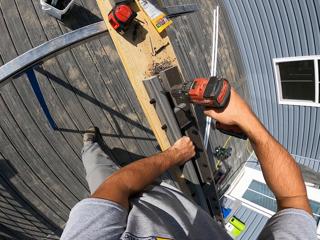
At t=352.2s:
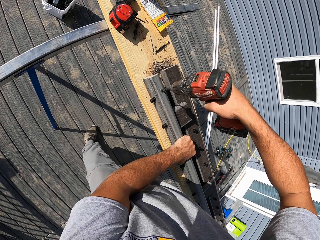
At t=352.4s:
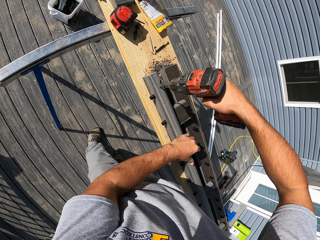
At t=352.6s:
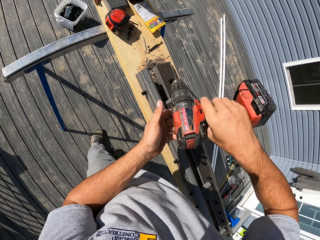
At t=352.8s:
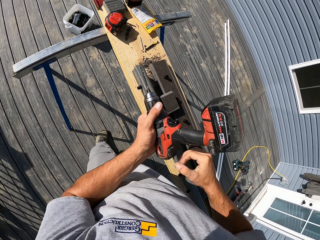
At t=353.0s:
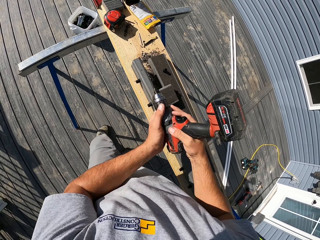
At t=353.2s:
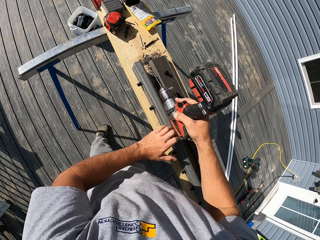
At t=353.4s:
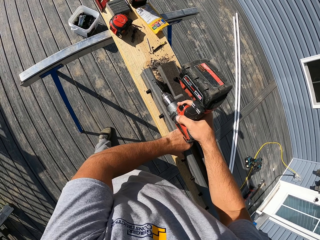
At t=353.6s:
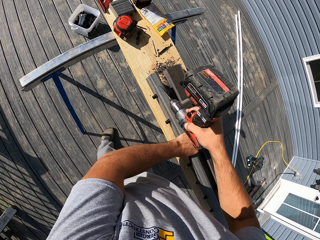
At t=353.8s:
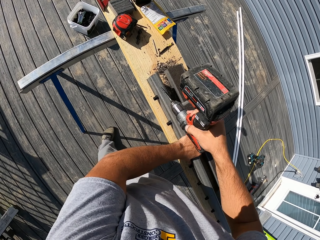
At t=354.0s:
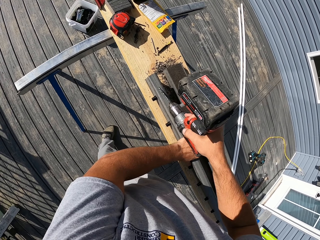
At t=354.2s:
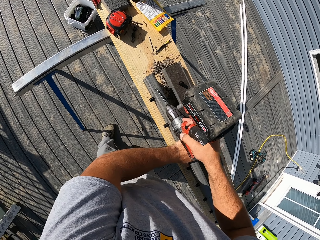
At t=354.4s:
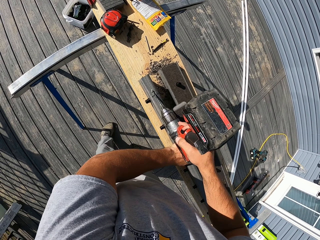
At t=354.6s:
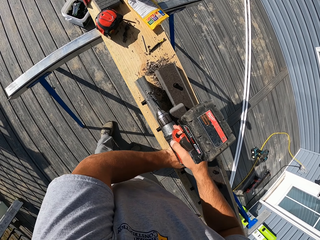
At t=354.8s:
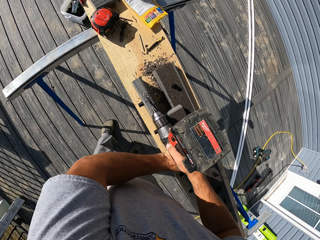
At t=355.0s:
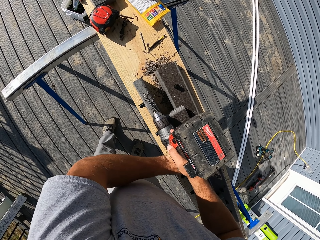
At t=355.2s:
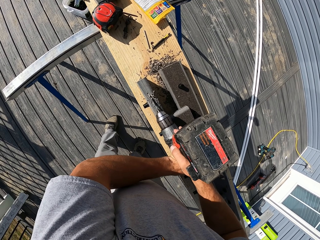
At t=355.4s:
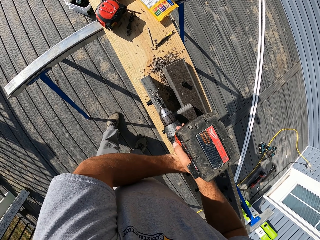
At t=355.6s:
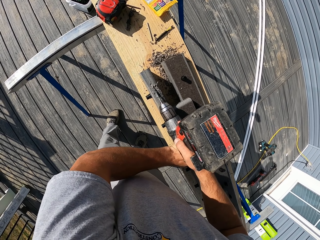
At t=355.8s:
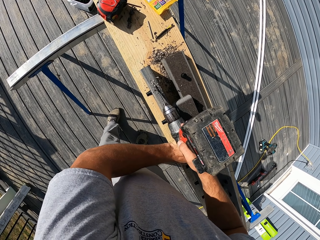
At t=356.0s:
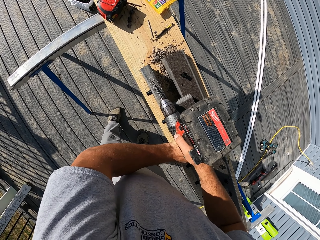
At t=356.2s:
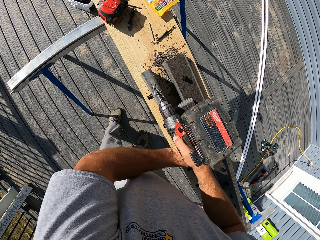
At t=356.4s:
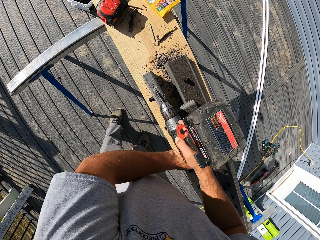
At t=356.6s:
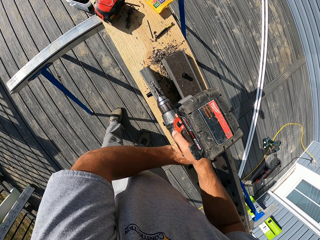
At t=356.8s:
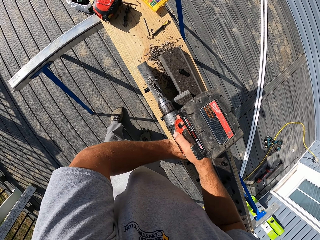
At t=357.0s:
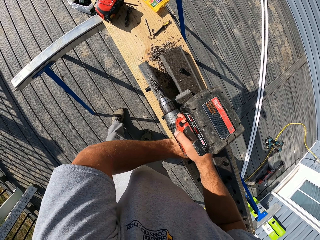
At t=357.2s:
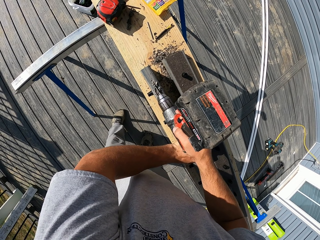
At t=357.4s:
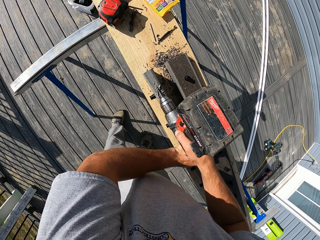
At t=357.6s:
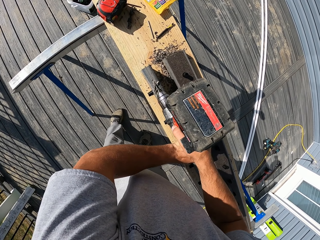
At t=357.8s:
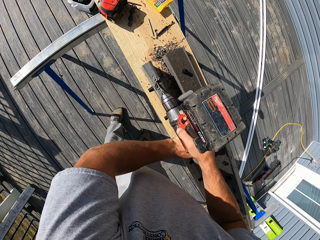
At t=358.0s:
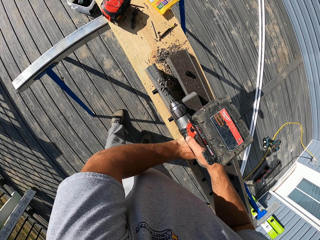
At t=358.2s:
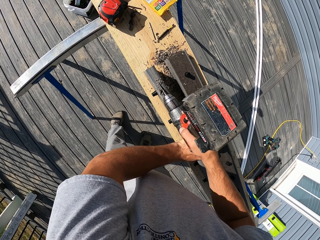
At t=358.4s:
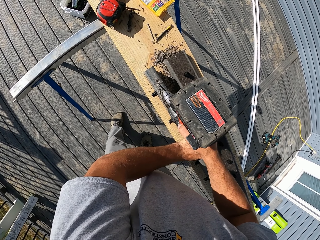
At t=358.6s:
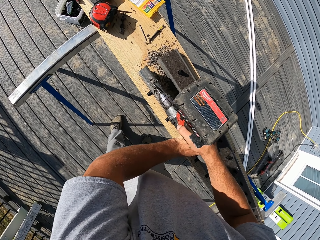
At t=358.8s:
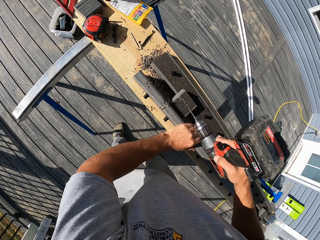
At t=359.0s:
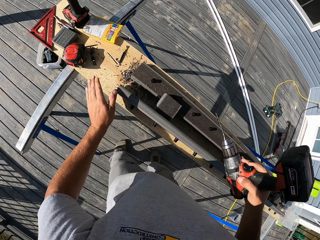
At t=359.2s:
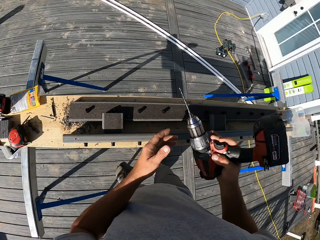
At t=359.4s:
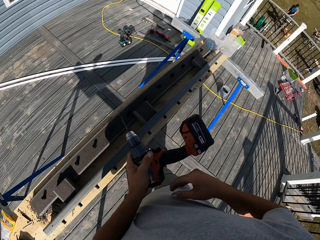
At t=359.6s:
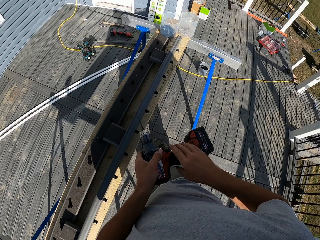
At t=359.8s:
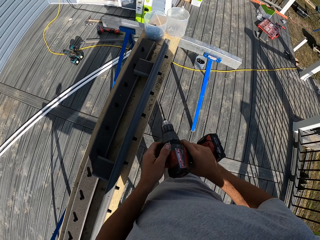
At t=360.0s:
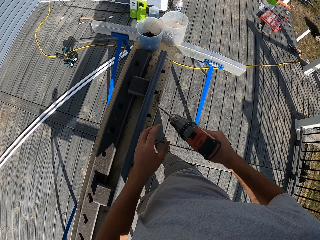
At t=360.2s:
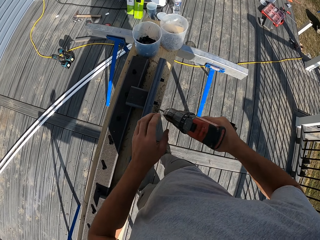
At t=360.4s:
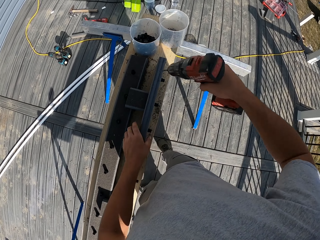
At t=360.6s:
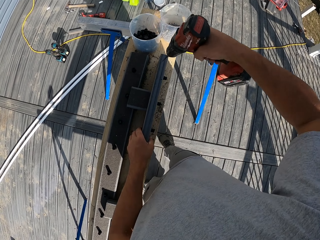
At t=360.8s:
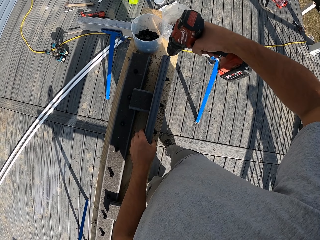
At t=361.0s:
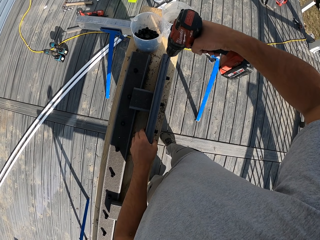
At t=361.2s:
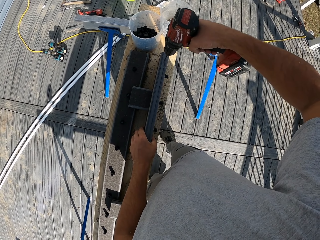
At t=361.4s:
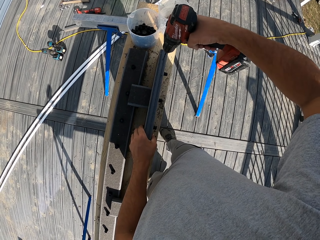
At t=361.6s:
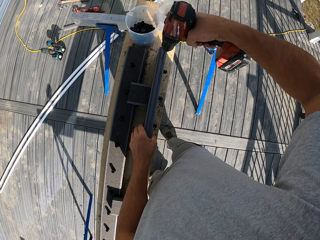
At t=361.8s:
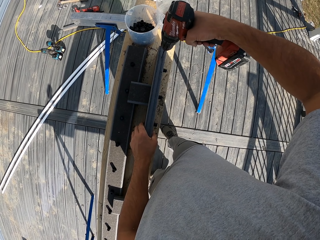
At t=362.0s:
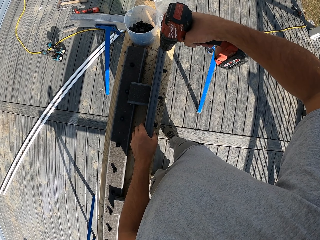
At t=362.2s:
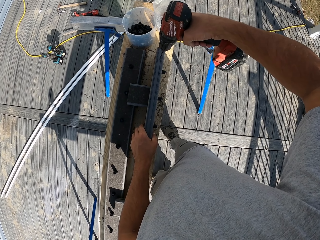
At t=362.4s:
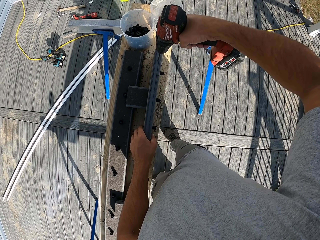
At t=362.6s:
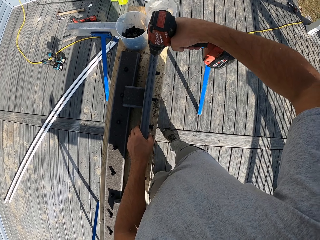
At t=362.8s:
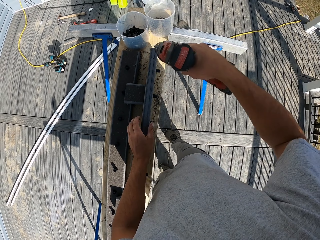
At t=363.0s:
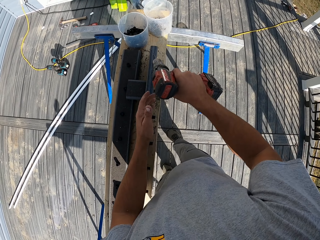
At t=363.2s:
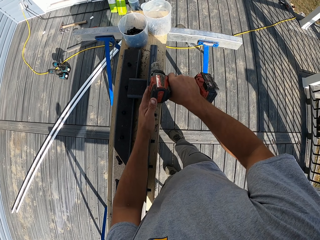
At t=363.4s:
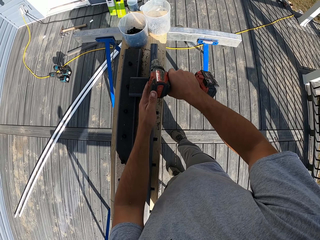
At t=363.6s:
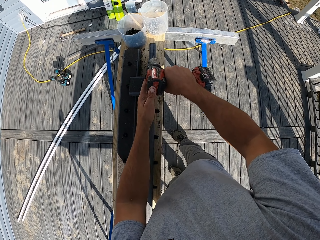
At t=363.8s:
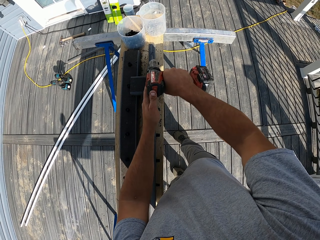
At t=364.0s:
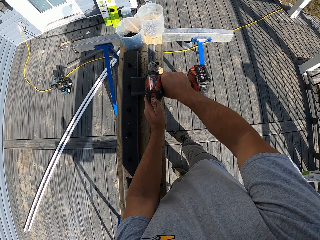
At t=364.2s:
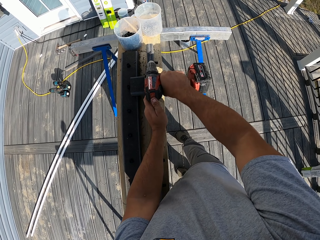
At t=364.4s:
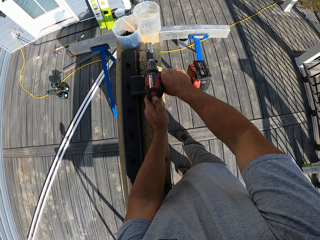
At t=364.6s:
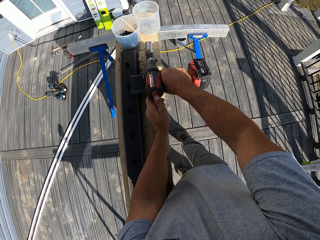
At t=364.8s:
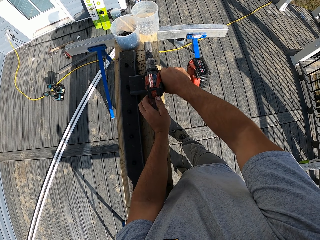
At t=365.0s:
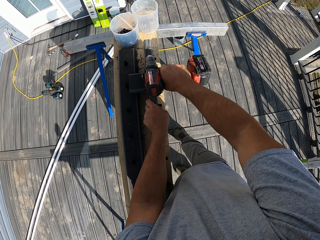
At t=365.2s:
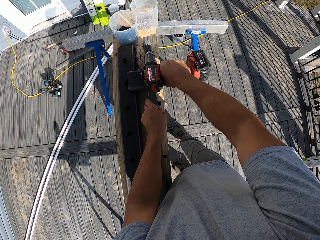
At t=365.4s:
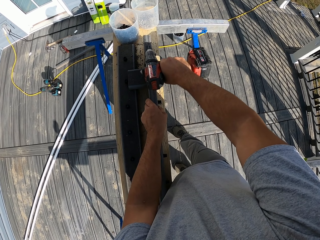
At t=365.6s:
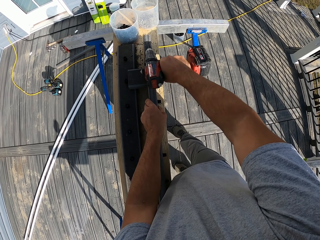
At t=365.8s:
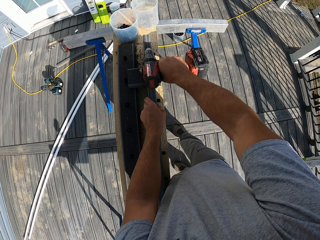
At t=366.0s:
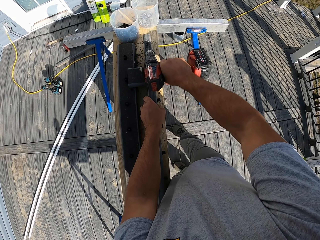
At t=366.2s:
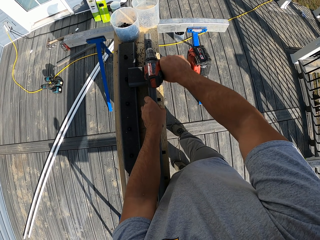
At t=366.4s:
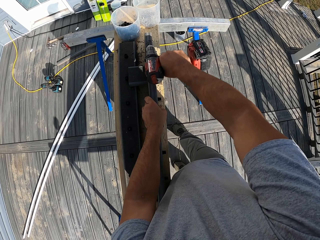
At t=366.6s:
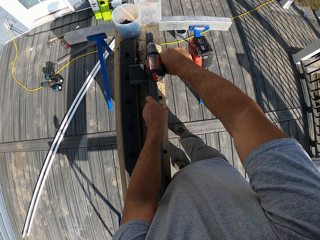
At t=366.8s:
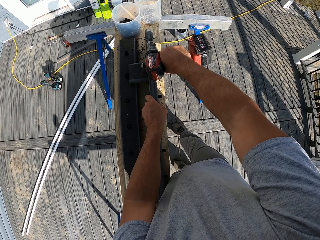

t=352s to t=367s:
The camera wearer drills the wood. He turns the drill on his hands. He drills the wood. He wipes the wood with his hands. He moves around the stand. He moves the drill on his hands. He drills the wood. He slants the drill. He drills the wood.

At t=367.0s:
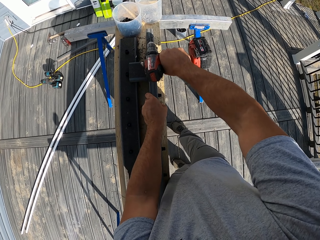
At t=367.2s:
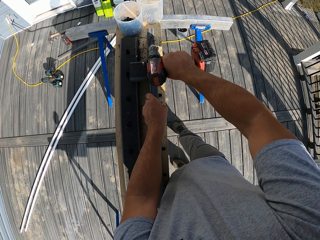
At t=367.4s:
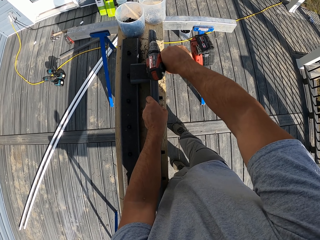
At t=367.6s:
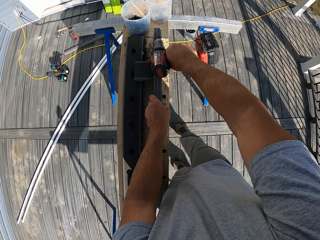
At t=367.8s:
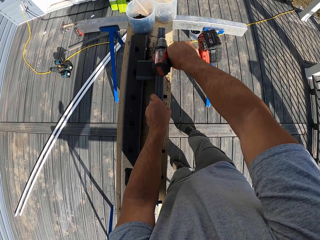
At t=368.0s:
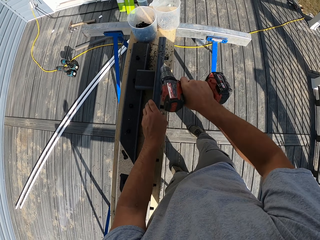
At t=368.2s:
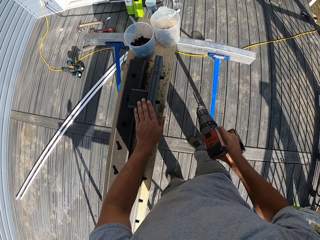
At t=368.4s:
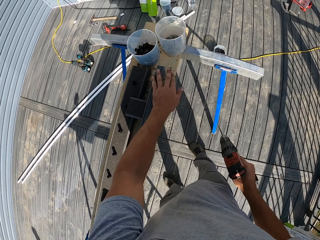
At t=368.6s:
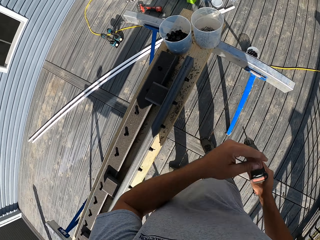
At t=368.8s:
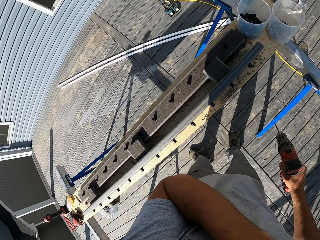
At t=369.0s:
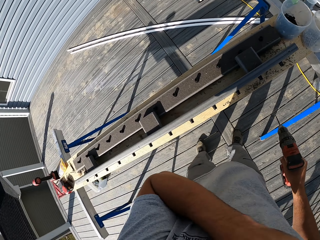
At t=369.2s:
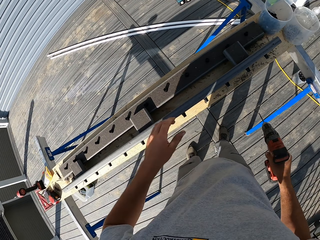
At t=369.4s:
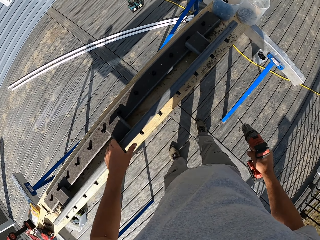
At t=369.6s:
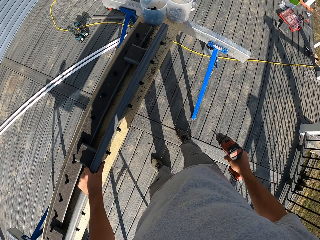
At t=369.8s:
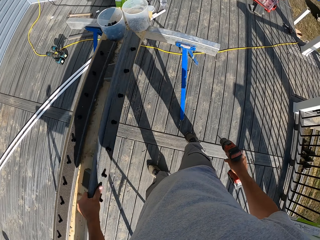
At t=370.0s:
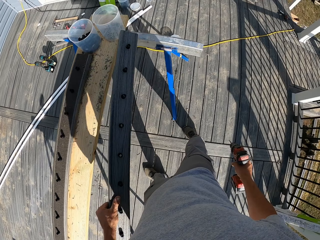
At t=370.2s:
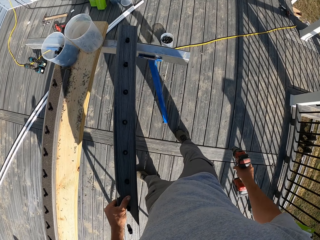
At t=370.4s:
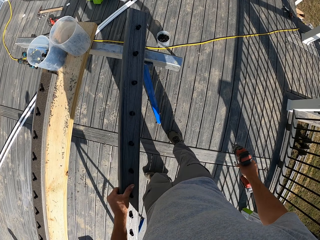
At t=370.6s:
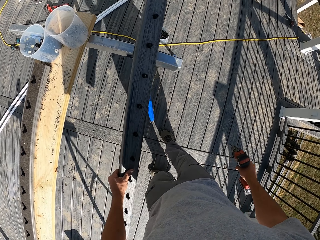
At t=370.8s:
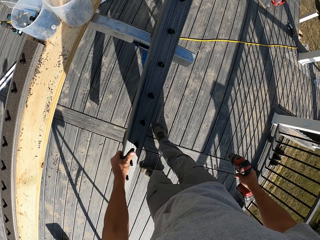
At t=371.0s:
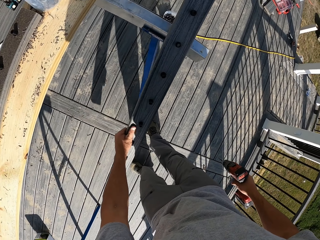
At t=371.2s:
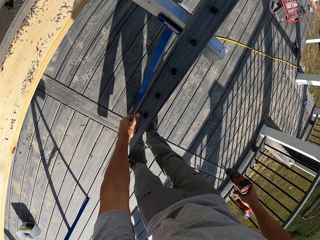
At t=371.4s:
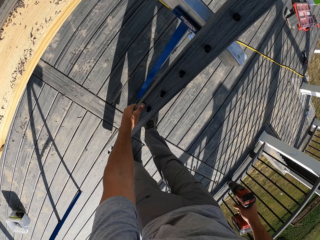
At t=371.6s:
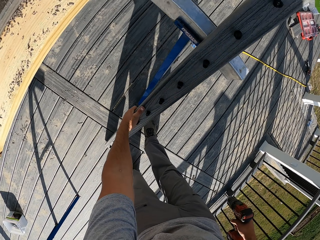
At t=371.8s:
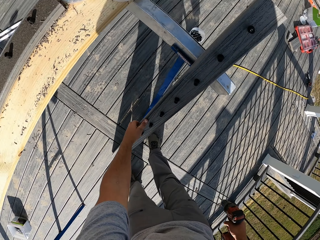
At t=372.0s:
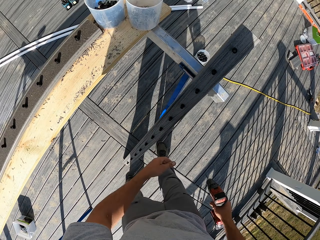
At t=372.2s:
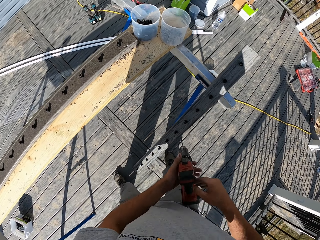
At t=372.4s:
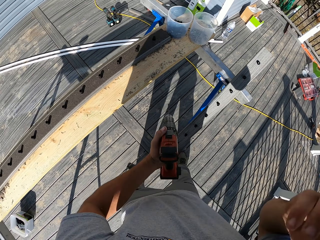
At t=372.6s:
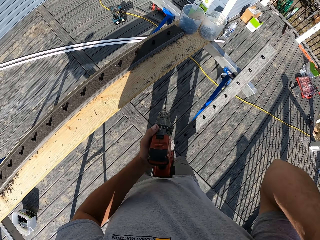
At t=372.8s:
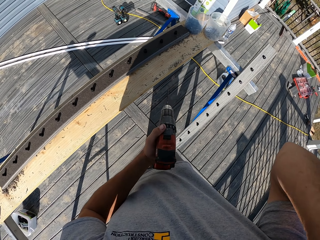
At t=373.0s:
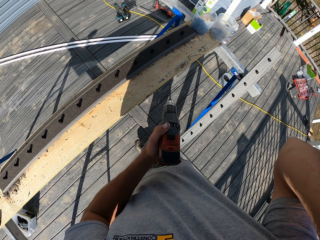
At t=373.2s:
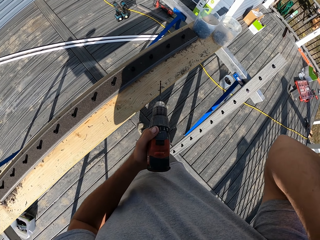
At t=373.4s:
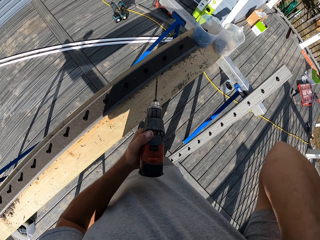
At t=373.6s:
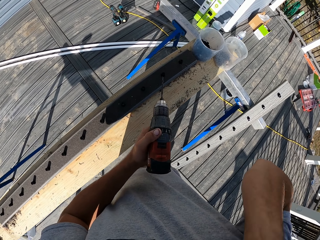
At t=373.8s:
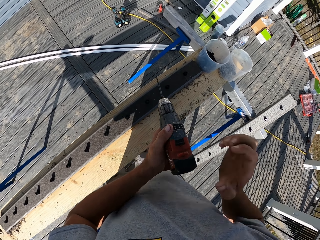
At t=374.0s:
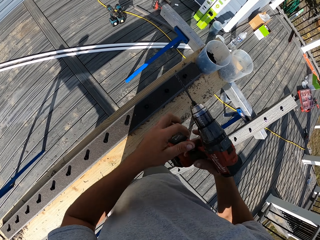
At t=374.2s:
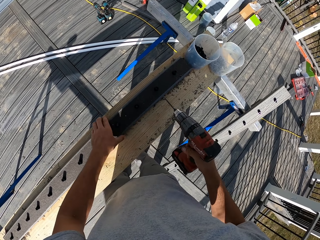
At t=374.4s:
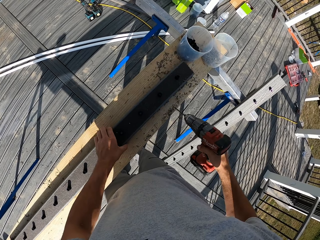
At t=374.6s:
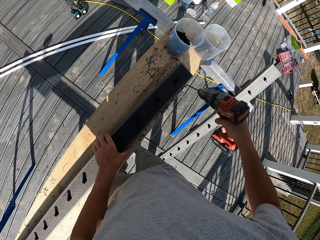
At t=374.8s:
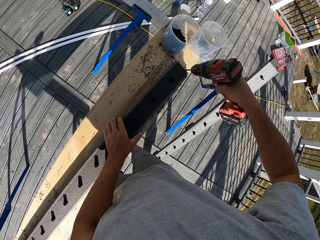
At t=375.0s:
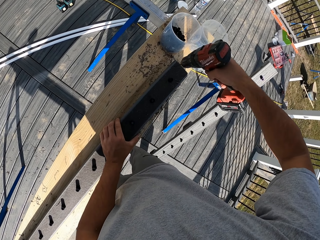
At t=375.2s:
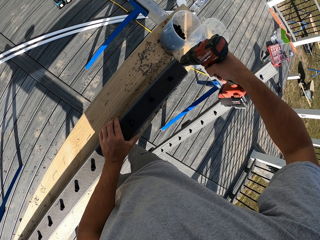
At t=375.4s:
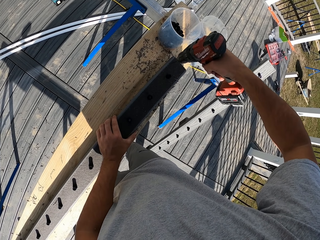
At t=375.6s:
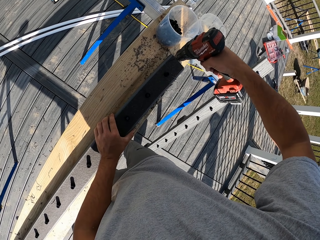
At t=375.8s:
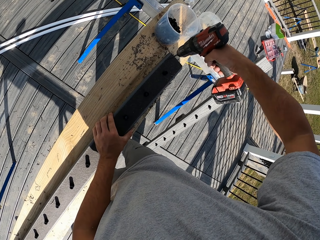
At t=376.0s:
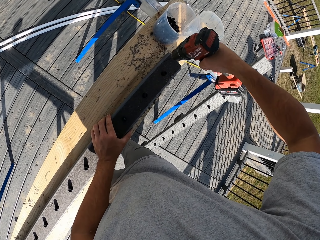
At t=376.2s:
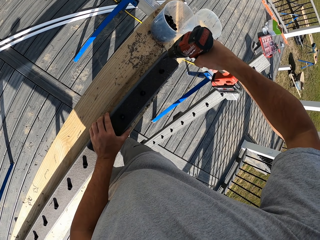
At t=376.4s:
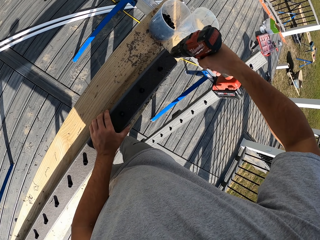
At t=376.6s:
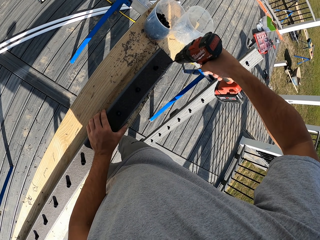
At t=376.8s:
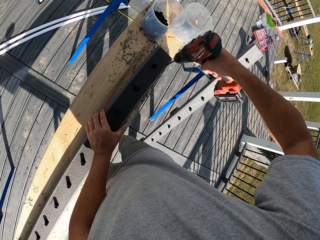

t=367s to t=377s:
The camera wearer wipes the wood with his hands. He touches his face with his left hand. He picks the wood from the stand. He holds the wood with his left hand. He places the wood against the stand on the ground. He touches his head with his left hand. He moves a drill to his right hand. He holds the wood with his left hand. He drills the wood.
